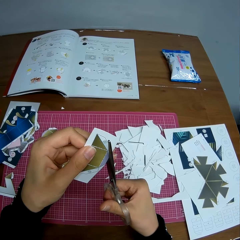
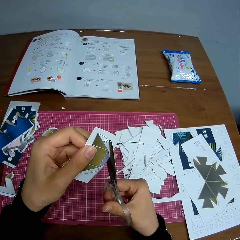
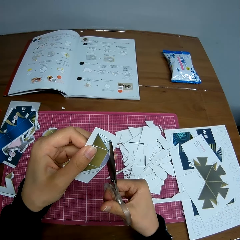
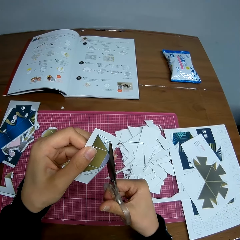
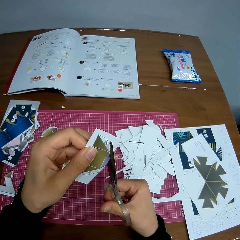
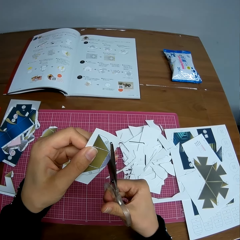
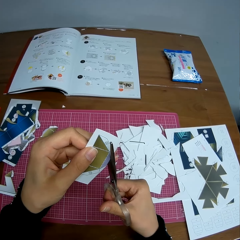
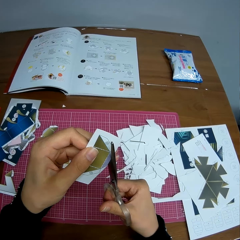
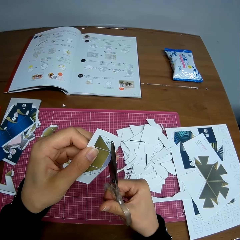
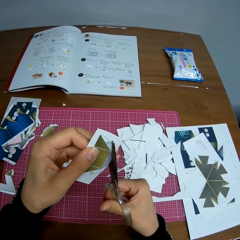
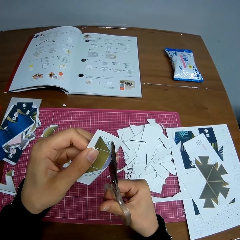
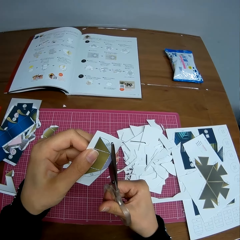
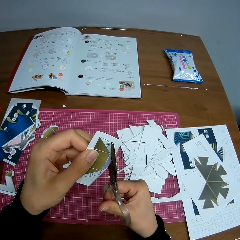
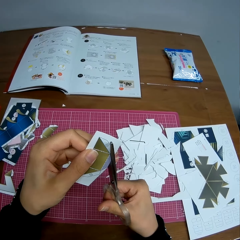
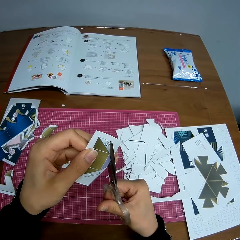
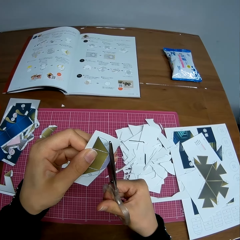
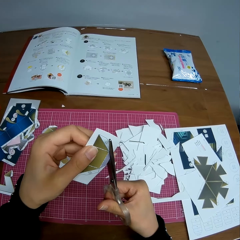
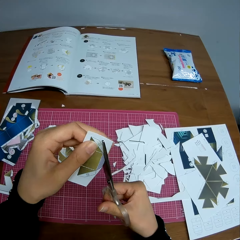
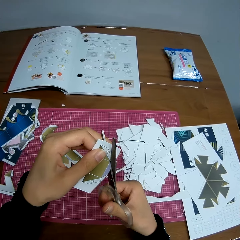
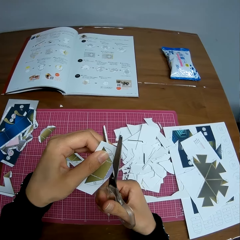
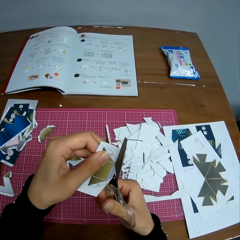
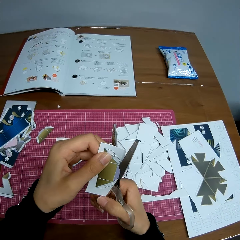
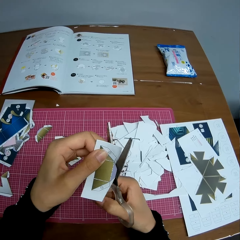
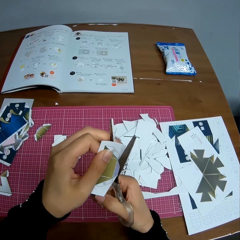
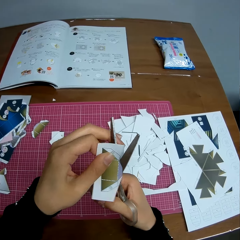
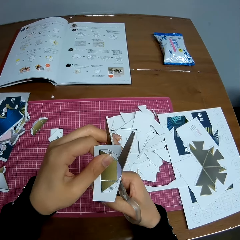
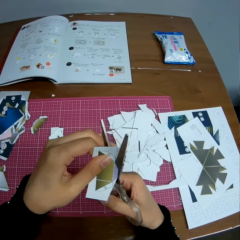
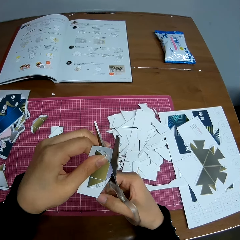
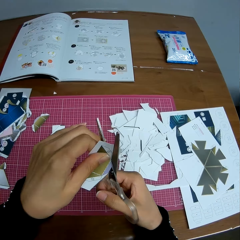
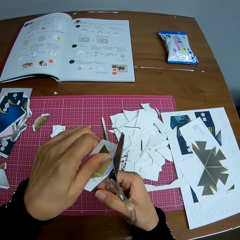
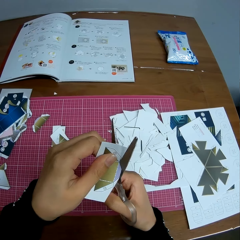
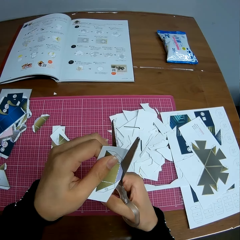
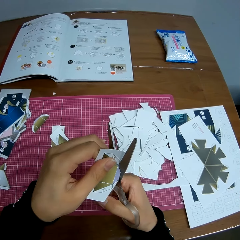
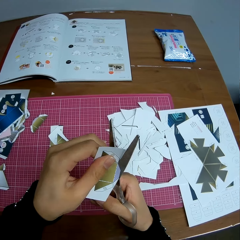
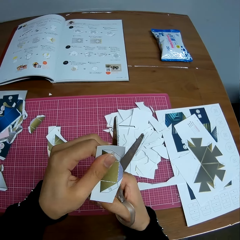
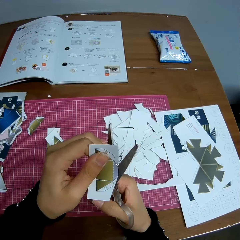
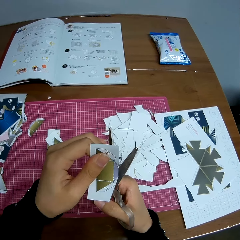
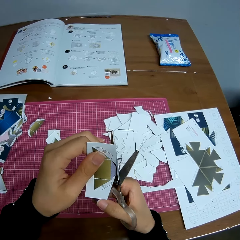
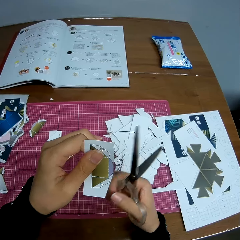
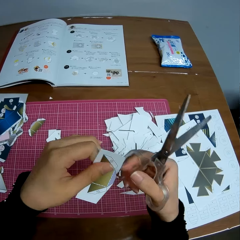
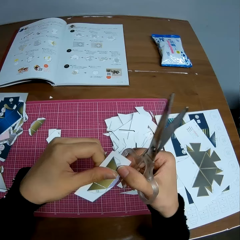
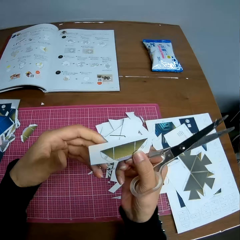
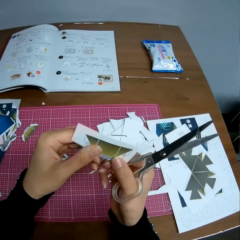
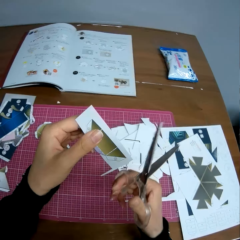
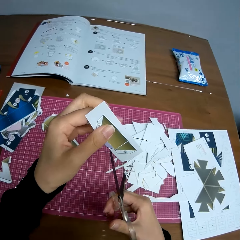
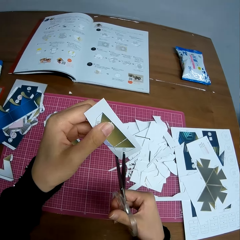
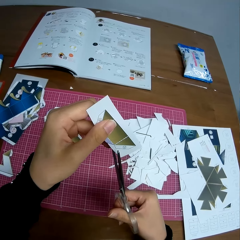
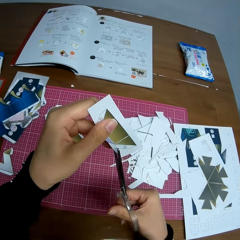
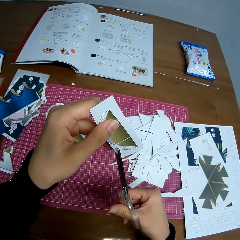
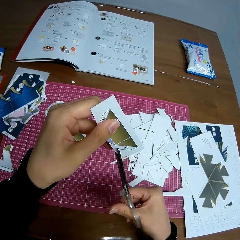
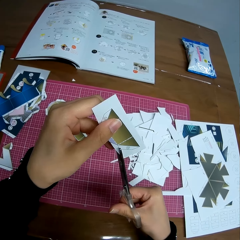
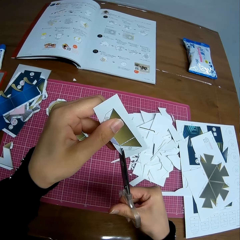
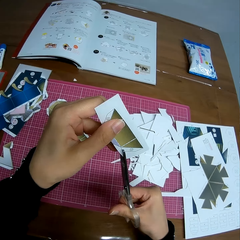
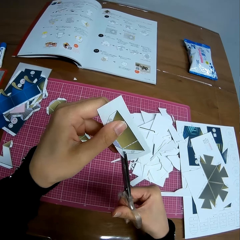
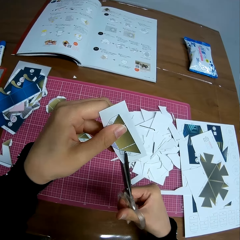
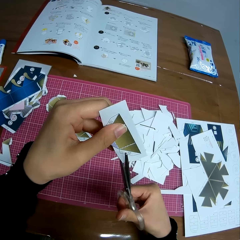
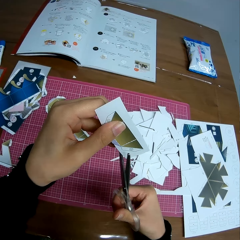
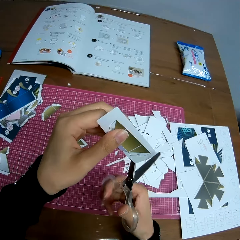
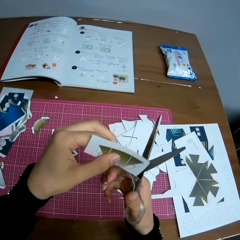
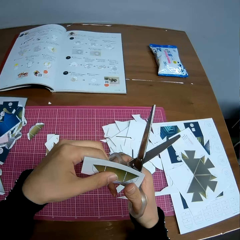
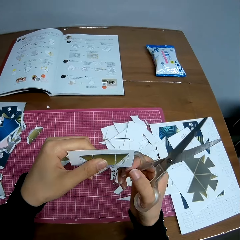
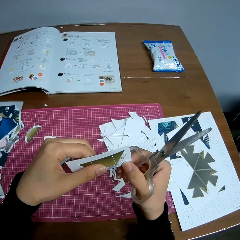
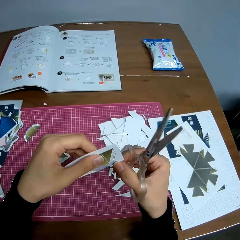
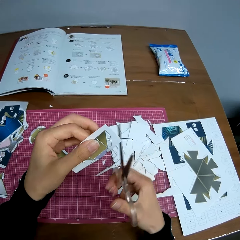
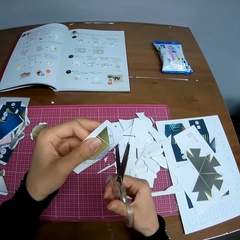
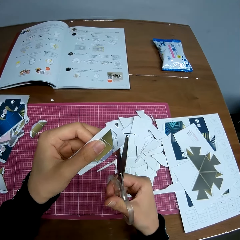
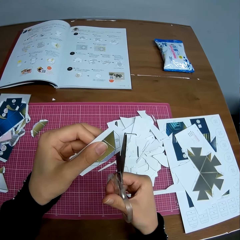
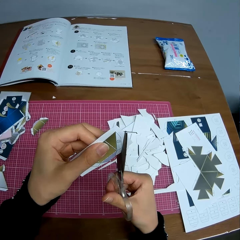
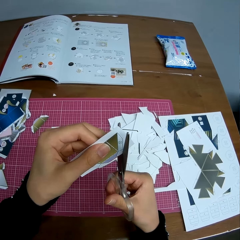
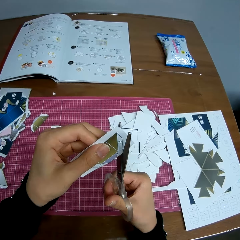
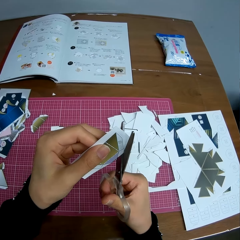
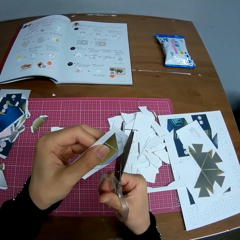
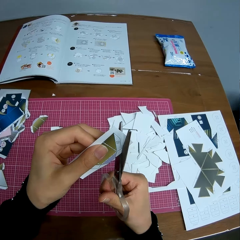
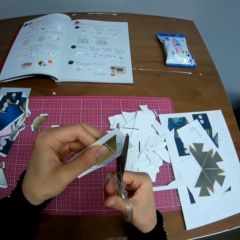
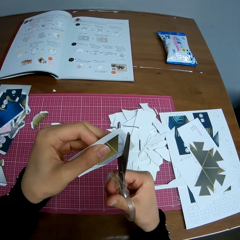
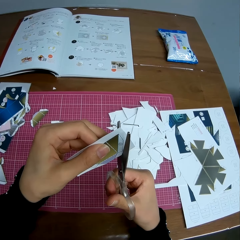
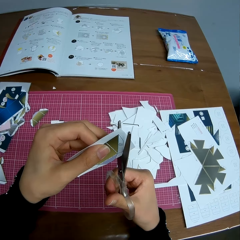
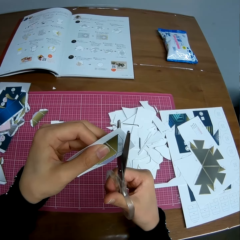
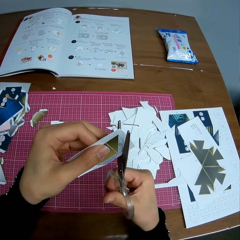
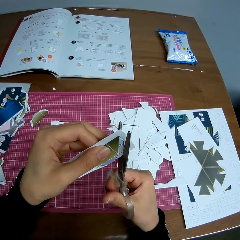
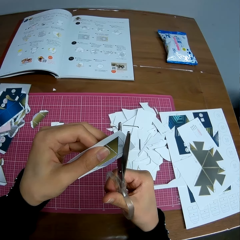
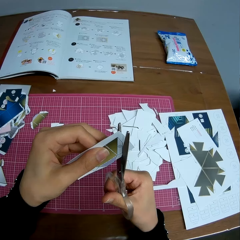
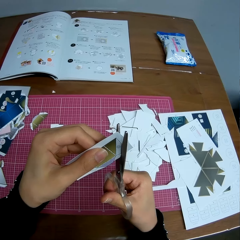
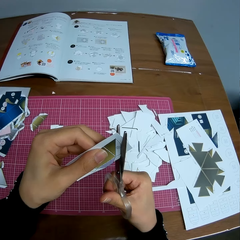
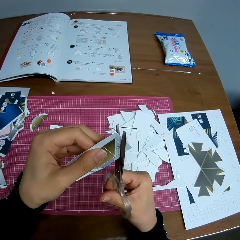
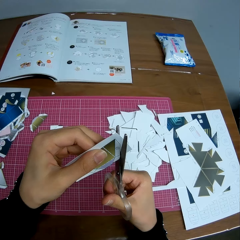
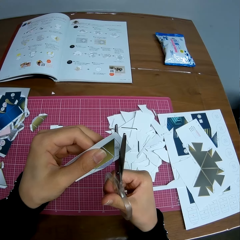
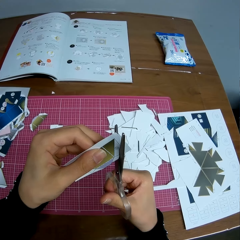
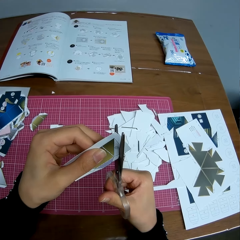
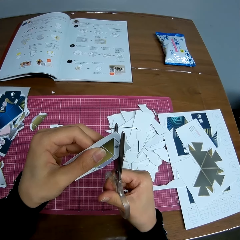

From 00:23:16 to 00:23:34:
The camera wearer adjusts the paper craft with her hands. She tries to cut the paper craft with the scissors again. She adjusts the paper craft with her hands. She cuts the paper craft with the scissors.

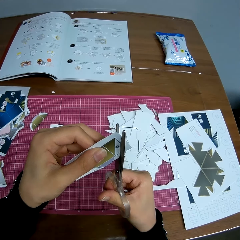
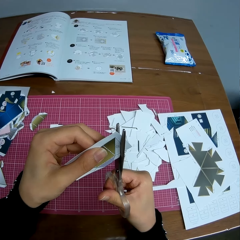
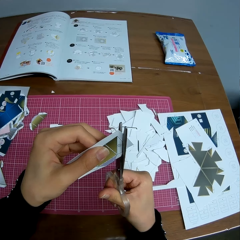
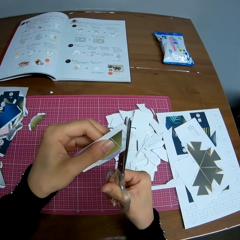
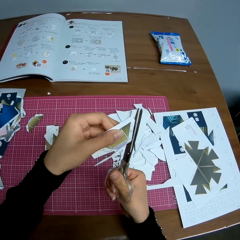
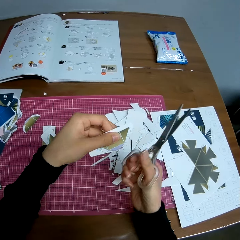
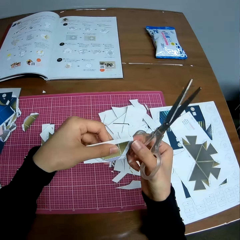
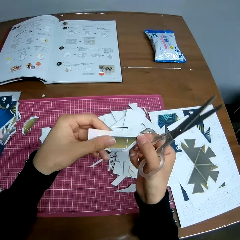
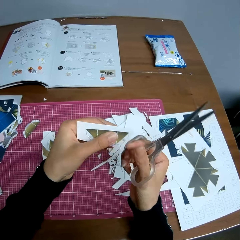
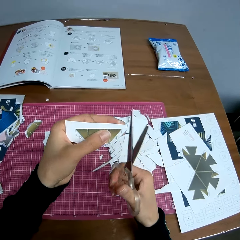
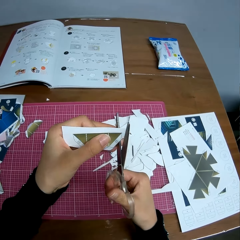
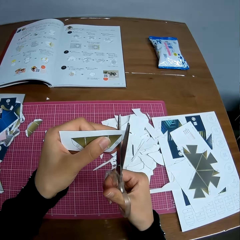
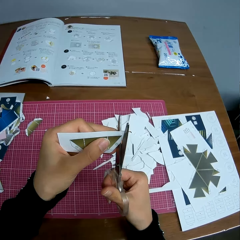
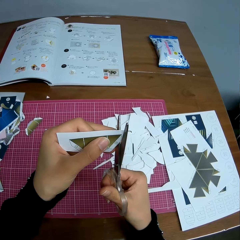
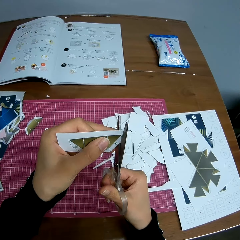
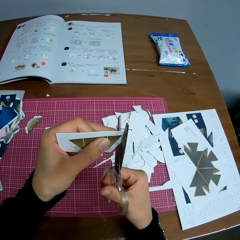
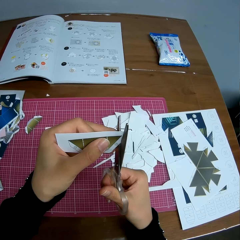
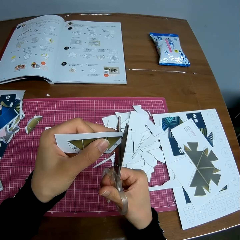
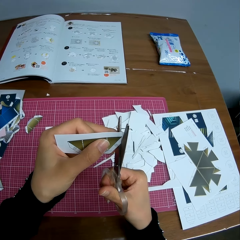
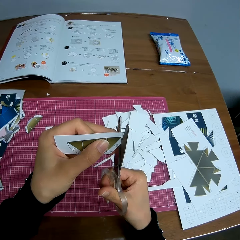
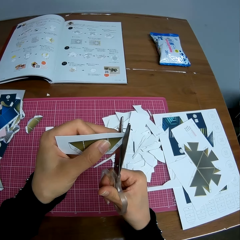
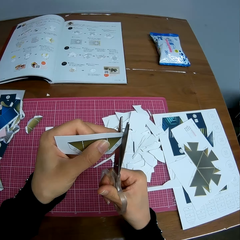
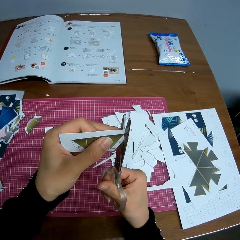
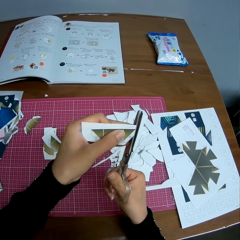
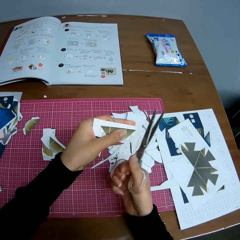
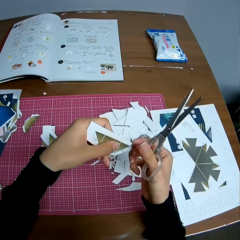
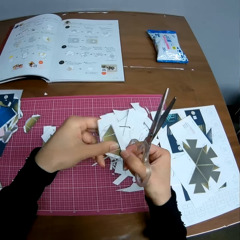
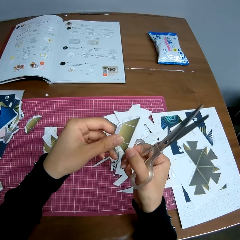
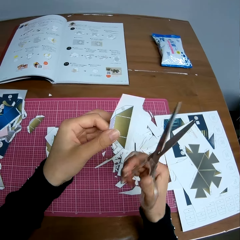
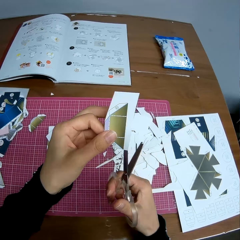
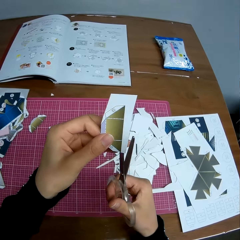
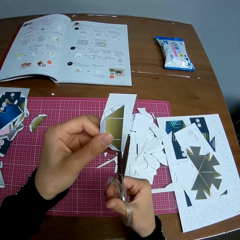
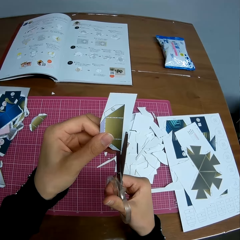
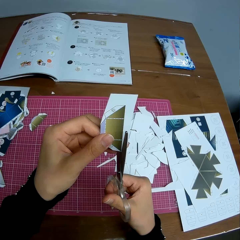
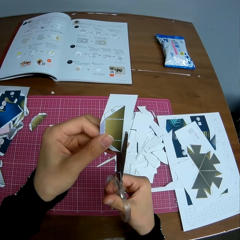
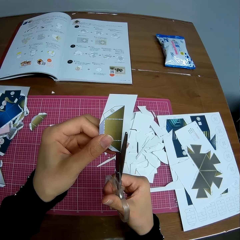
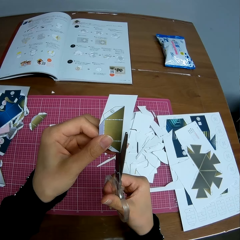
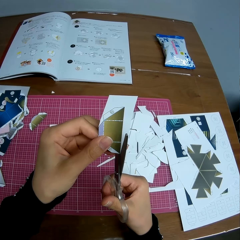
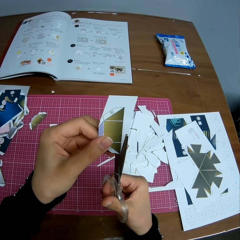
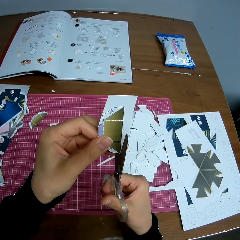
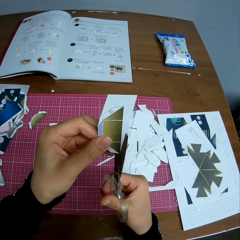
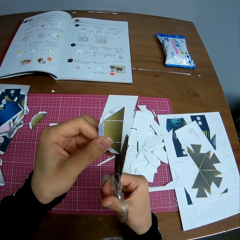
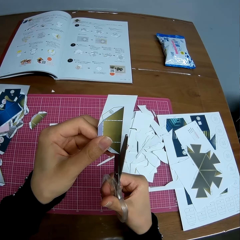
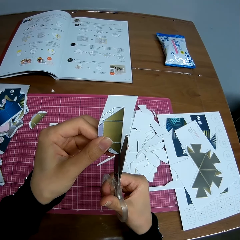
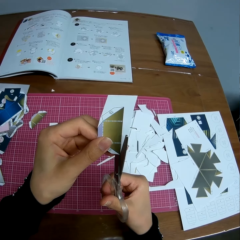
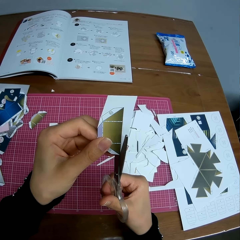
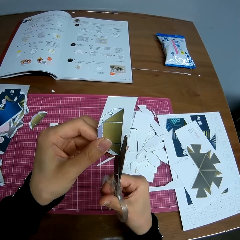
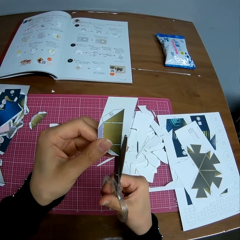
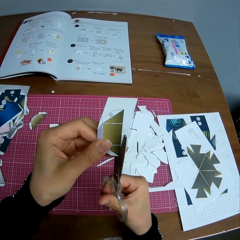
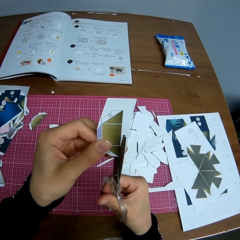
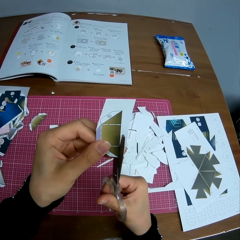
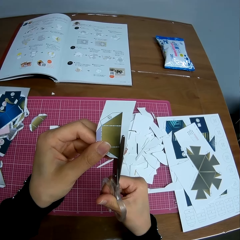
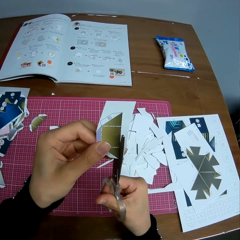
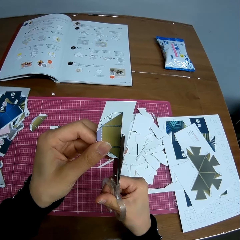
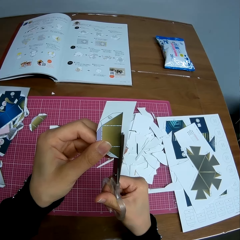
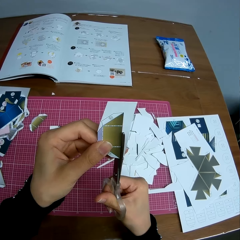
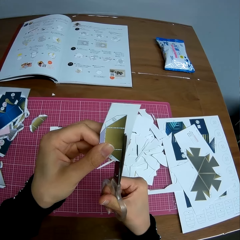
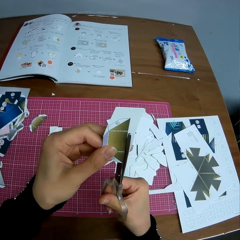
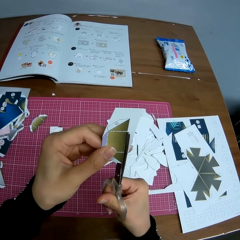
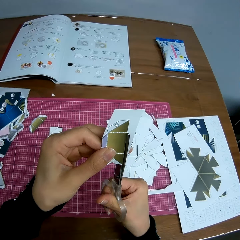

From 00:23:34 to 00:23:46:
The camera wearer drops a cut piece of paper on a cutting board. She adjusts the paper craft or piece of paper with her hands. She cuts the paper craft with the scissors. She drops the cut piece of paper on the cutting board. She adjusts the paper craft with her hands. She cuts the paper craft with the scissors.
